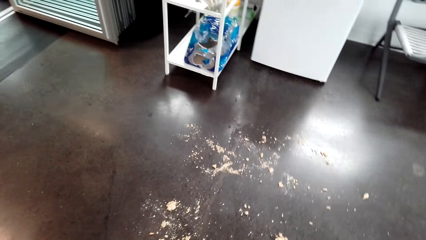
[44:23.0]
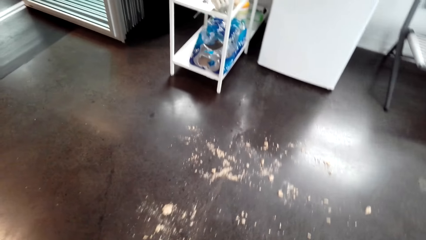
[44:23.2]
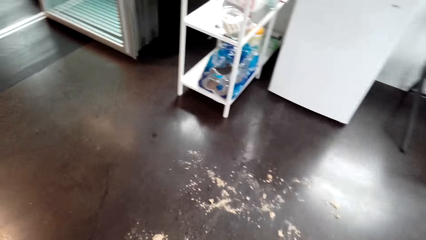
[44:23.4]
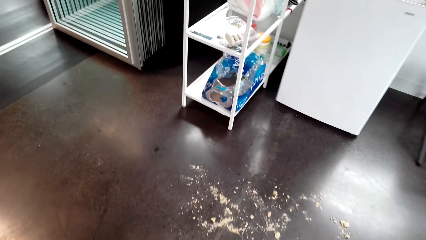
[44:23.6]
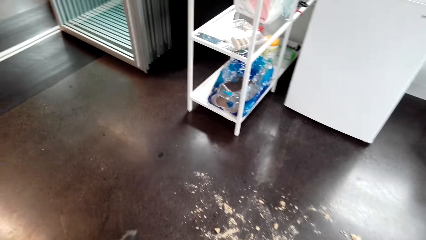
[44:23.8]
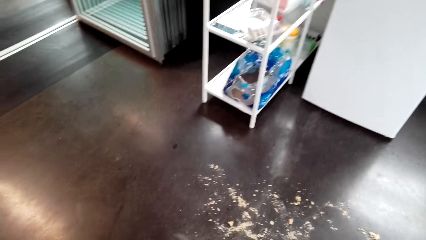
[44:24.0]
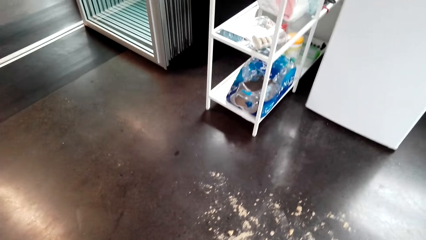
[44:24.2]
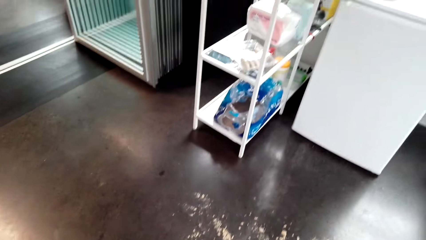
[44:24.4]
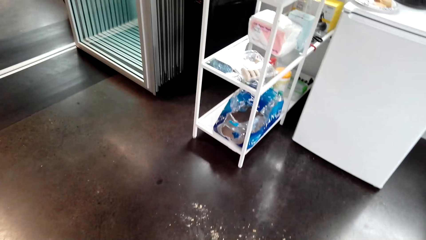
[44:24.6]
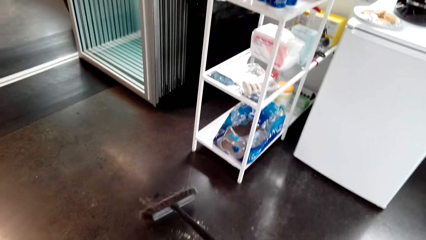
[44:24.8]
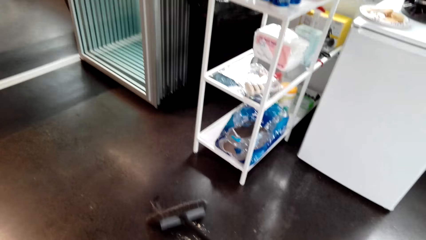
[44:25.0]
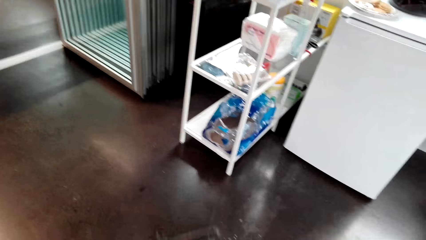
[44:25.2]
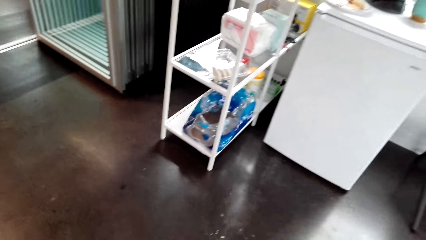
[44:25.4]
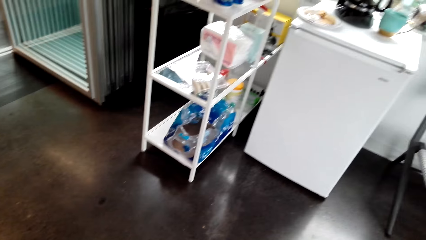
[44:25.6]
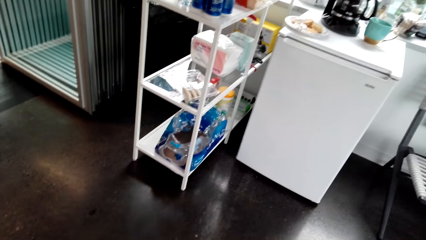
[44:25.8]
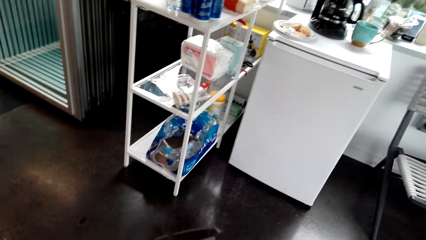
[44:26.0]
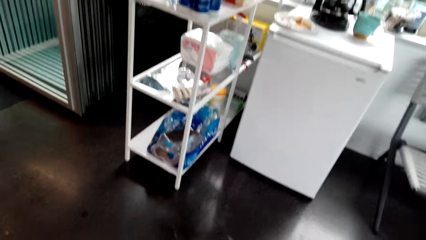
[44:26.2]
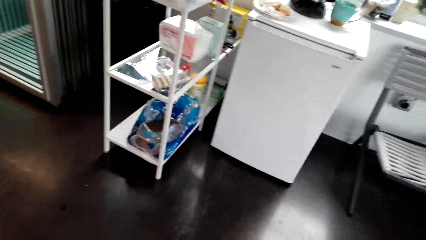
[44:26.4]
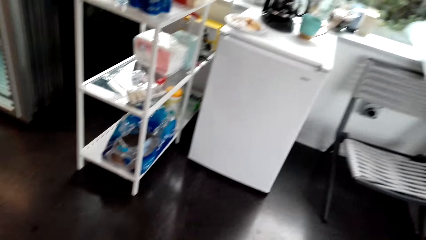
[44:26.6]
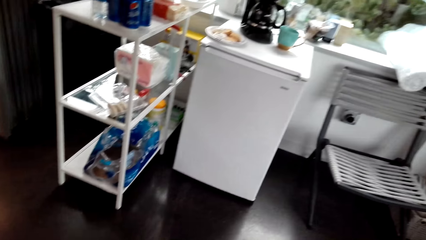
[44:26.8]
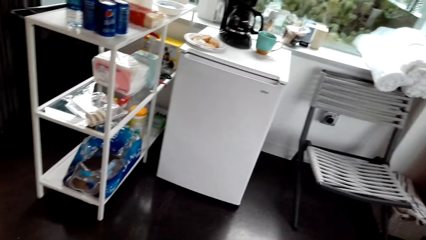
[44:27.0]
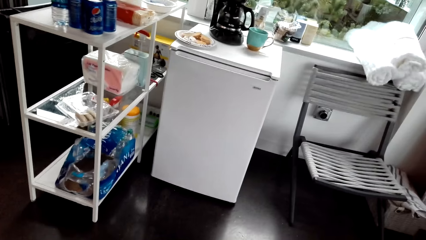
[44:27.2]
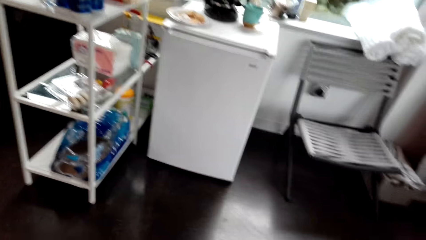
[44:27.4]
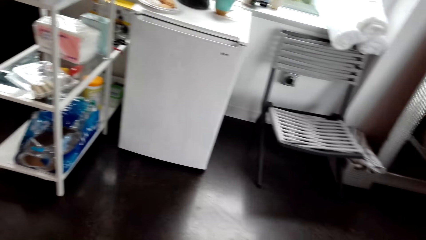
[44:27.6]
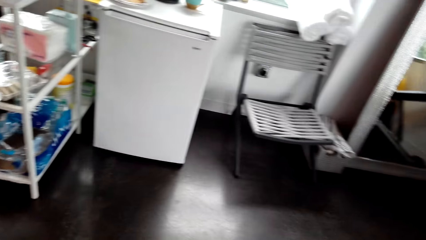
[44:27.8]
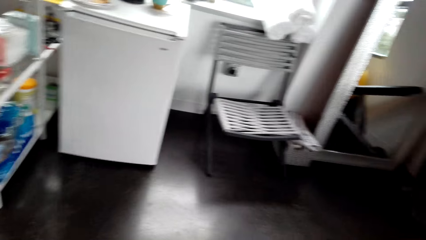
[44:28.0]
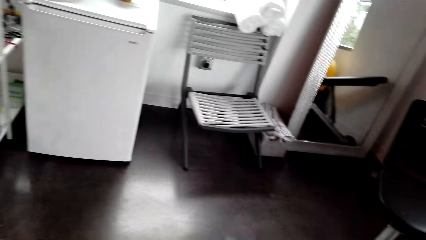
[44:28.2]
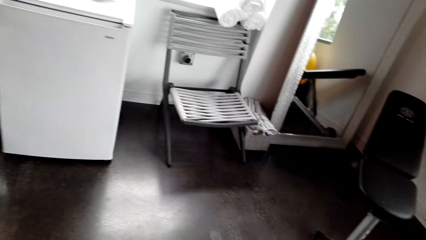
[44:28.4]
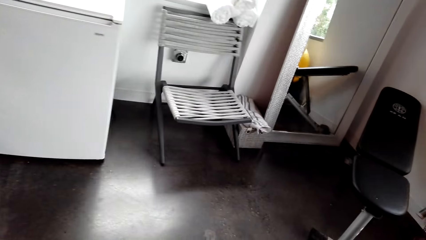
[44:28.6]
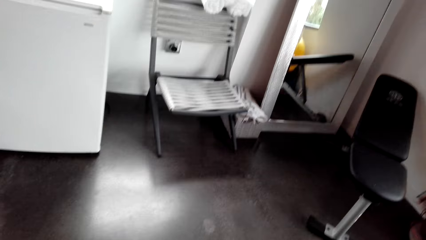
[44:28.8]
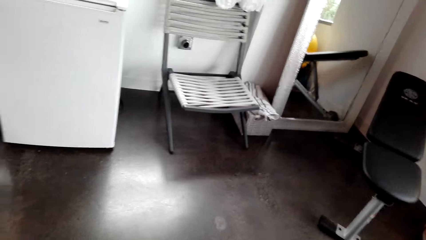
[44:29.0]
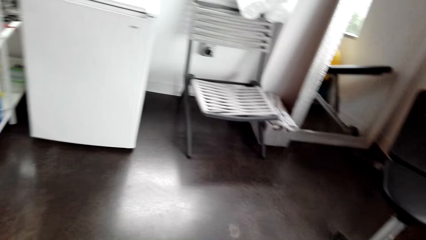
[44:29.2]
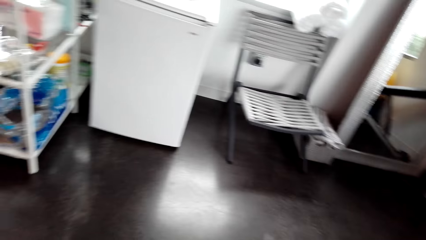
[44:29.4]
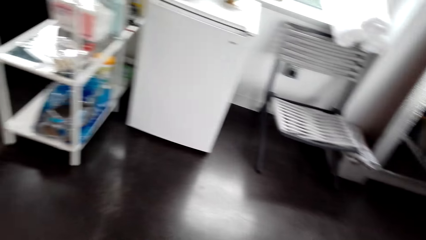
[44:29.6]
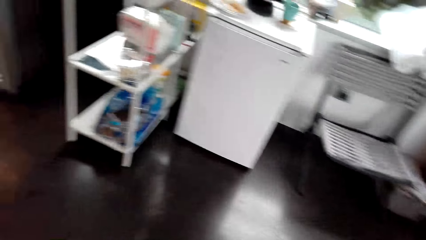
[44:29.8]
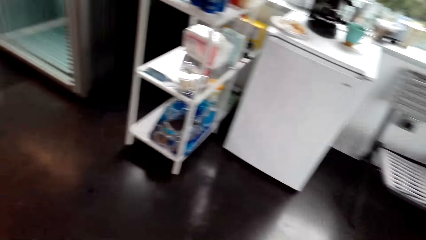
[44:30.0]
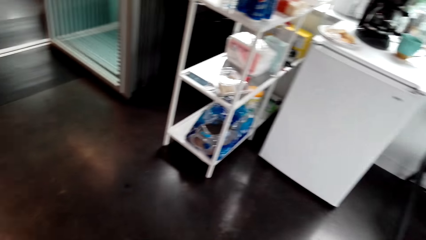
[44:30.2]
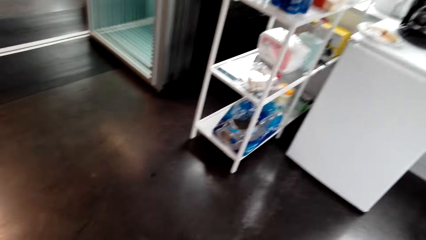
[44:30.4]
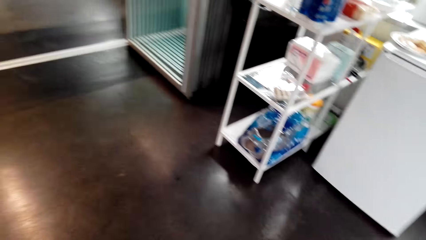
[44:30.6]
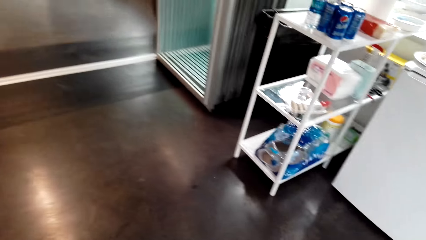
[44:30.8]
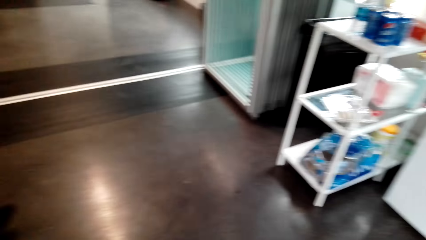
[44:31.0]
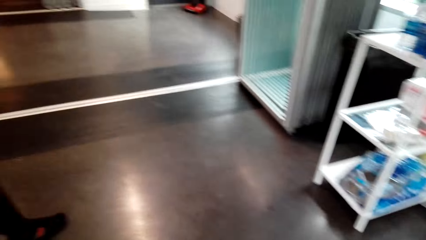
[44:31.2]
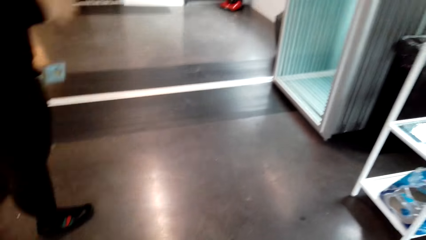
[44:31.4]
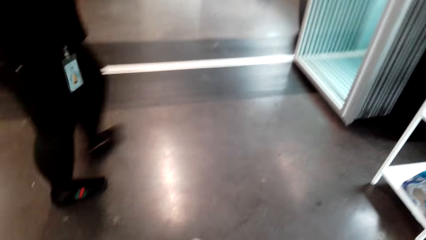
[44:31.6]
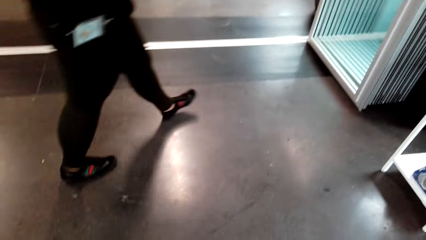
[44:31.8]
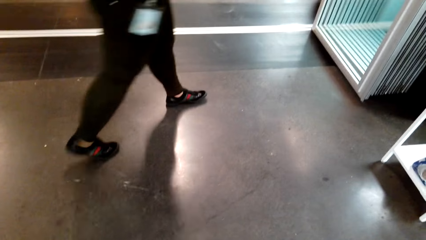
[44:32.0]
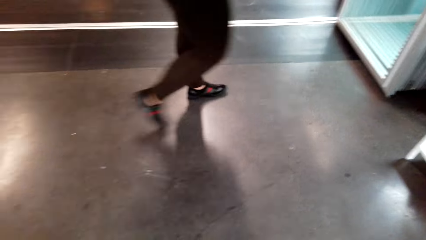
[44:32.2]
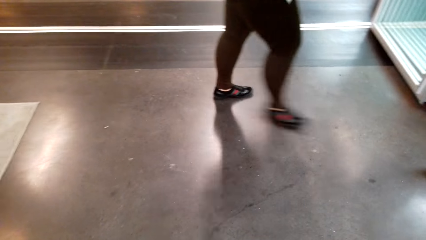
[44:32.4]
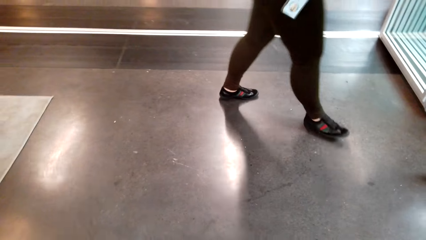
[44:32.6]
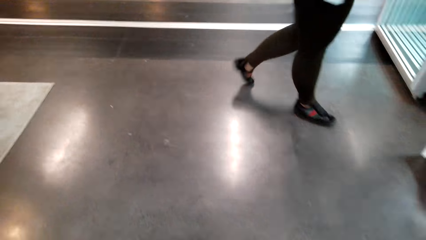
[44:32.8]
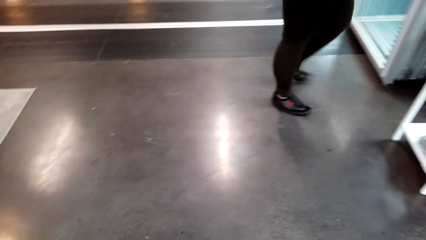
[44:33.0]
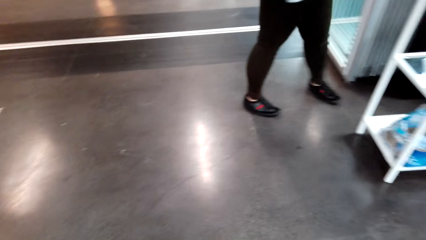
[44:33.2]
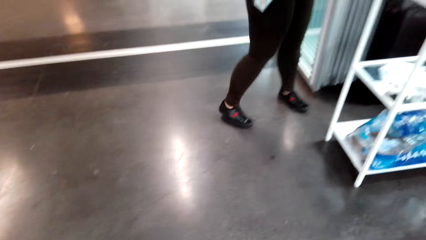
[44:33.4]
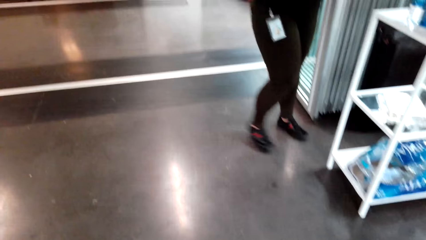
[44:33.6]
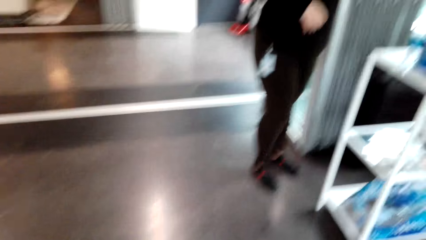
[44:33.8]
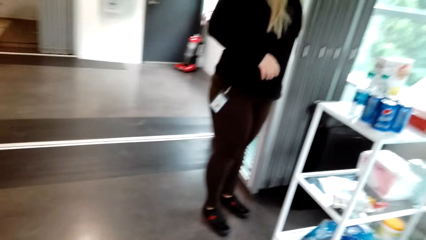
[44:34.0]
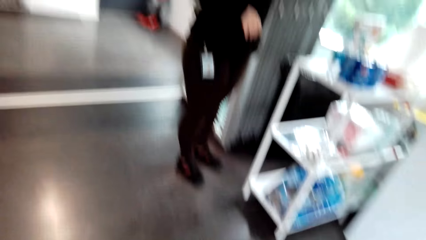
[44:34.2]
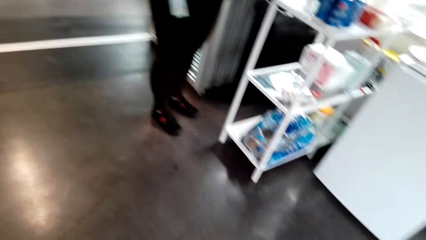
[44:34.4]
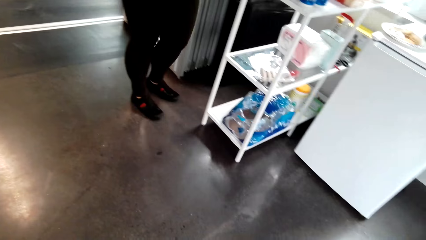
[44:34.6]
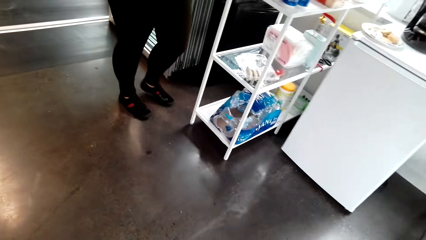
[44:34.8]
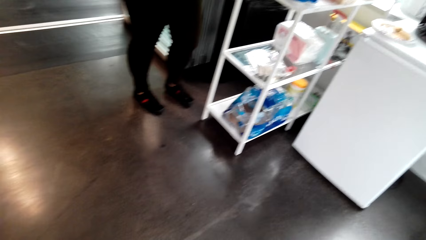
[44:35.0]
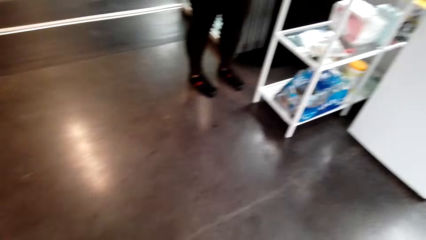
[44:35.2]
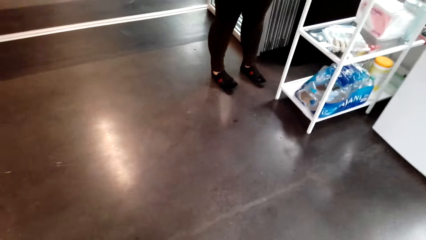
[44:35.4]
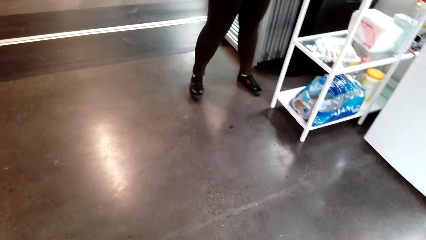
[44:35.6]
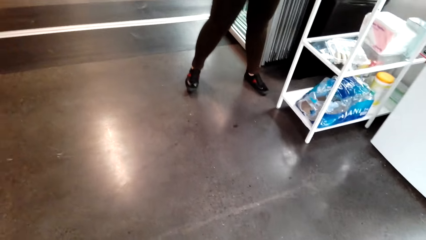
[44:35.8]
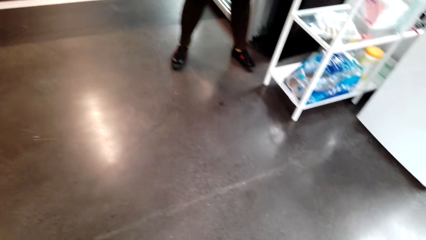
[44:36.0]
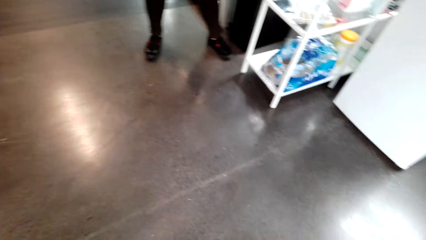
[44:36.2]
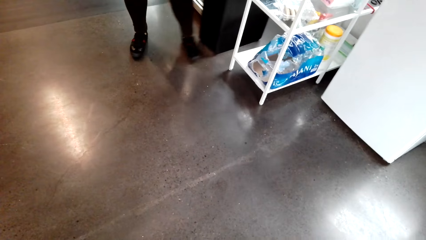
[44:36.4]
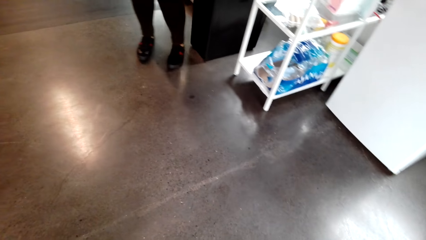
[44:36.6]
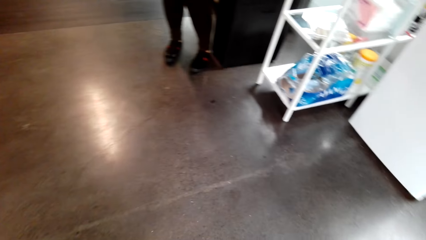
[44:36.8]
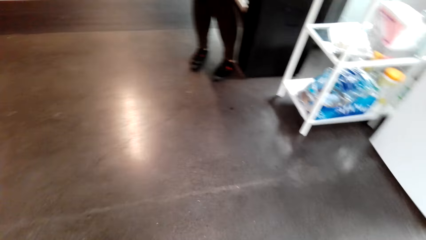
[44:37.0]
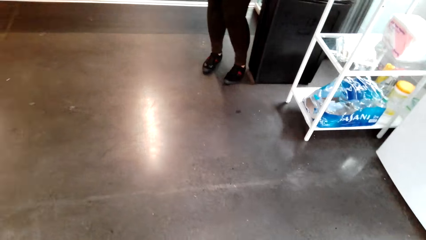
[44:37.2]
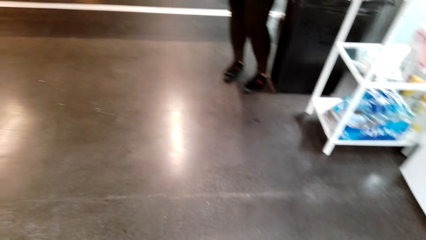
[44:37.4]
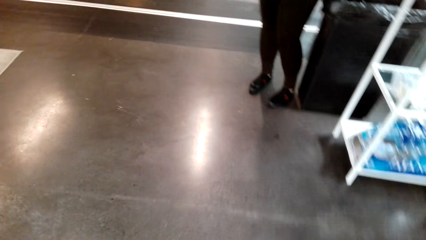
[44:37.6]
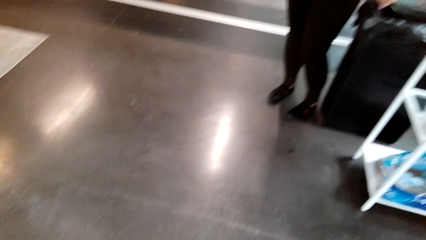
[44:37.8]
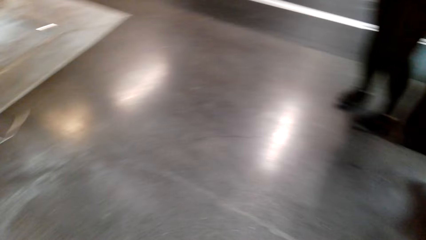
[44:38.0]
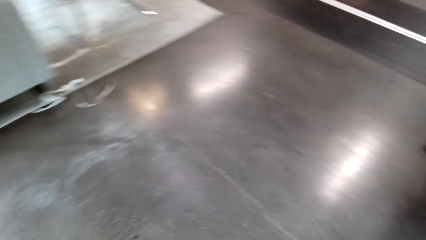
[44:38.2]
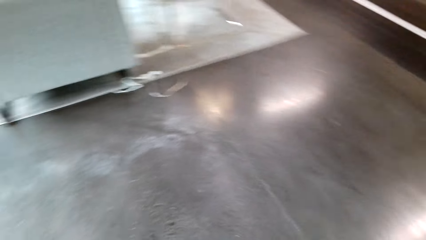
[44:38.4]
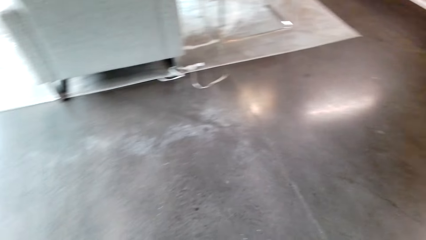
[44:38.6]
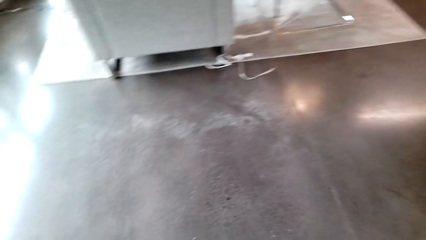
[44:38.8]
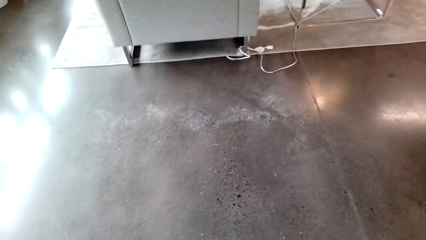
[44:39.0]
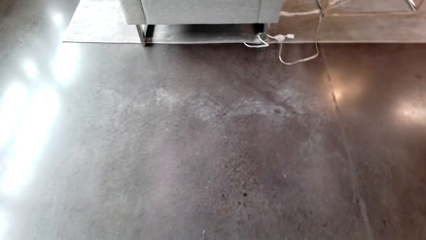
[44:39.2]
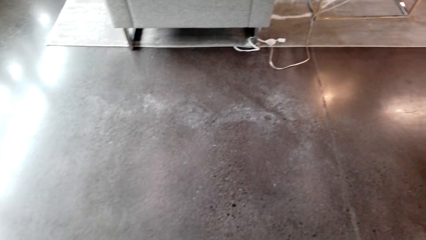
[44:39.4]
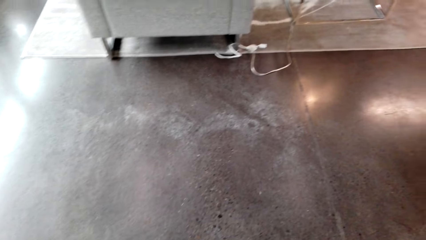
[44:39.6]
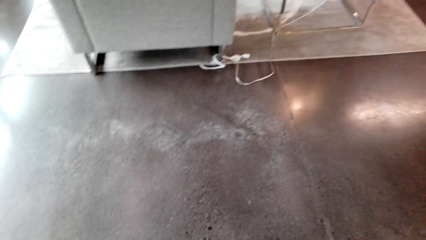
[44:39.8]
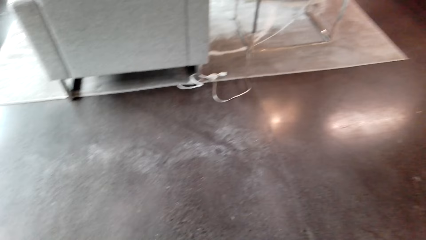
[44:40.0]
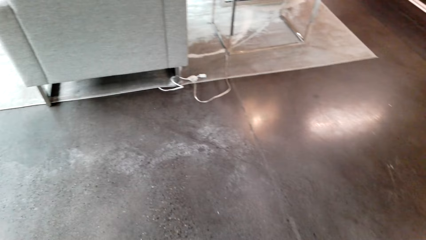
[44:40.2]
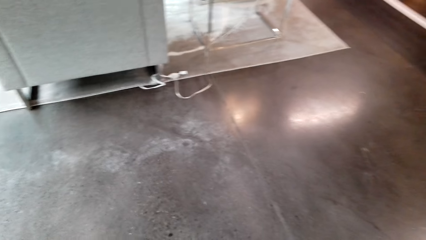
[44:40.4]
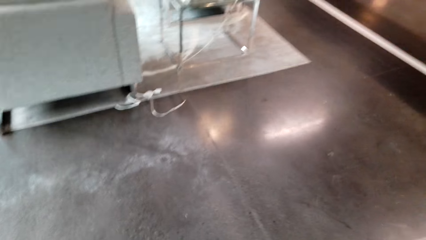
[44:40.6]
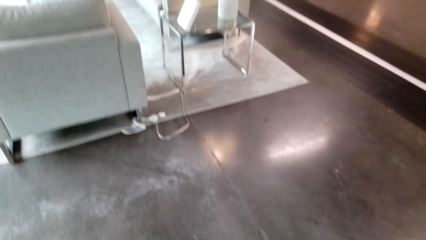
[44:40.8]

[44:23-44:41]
A woman walks around the office. The camera wearer sweeps the floor. They converse with the woman. They sweep the floor. The woman pulls a dustbin. The camera wearer sweeps the floor.
